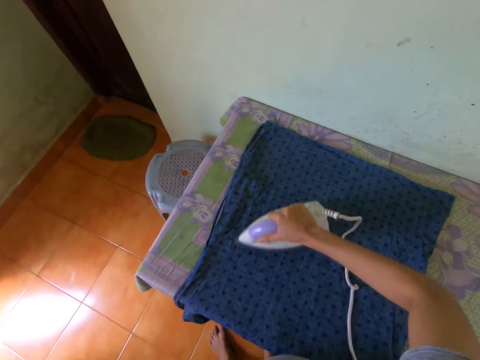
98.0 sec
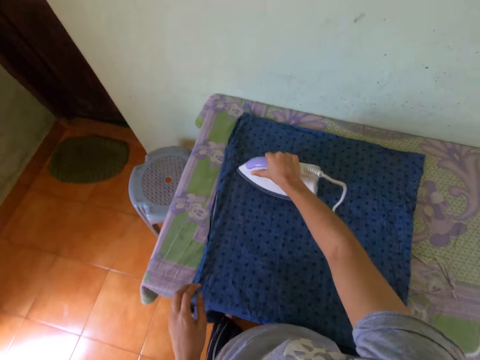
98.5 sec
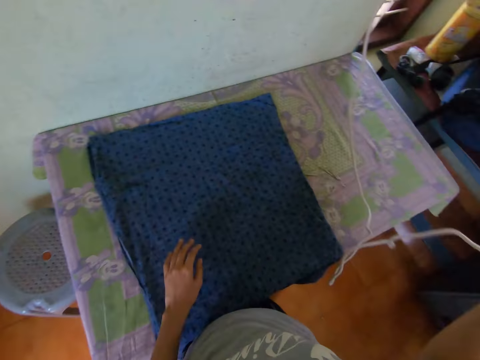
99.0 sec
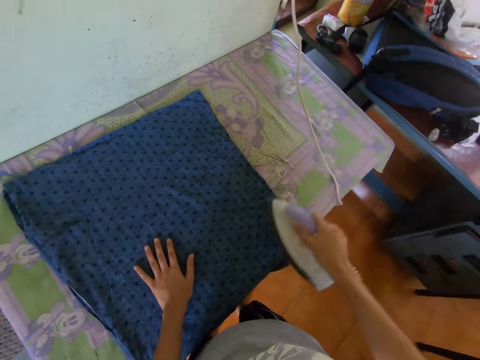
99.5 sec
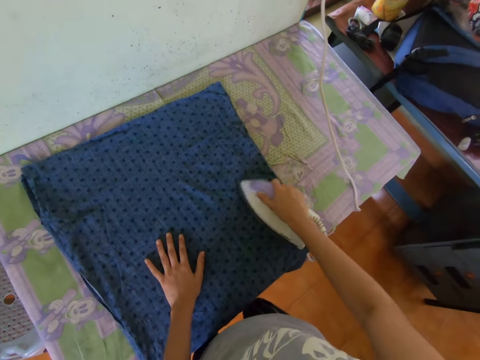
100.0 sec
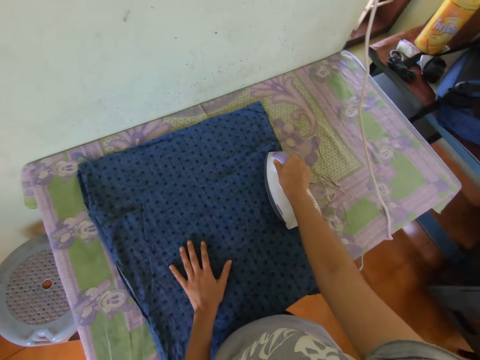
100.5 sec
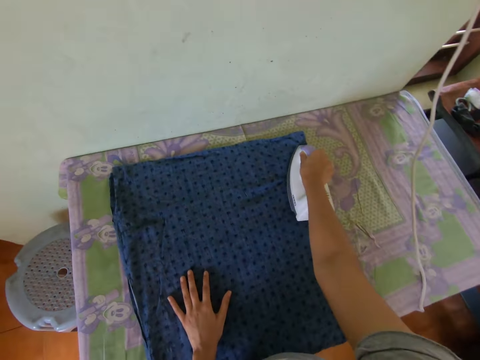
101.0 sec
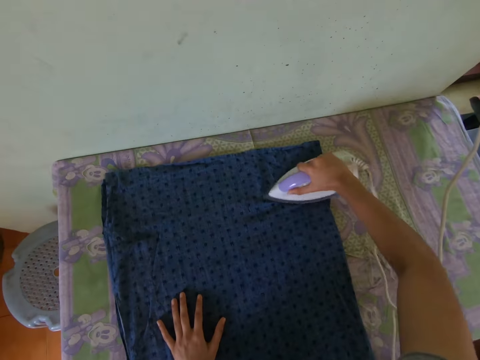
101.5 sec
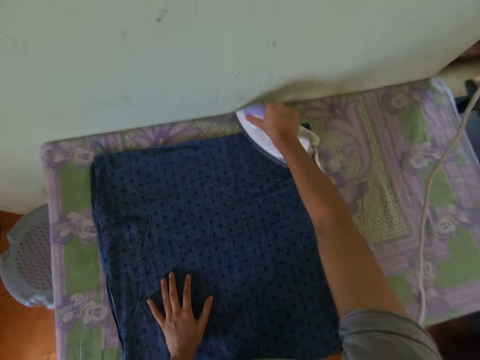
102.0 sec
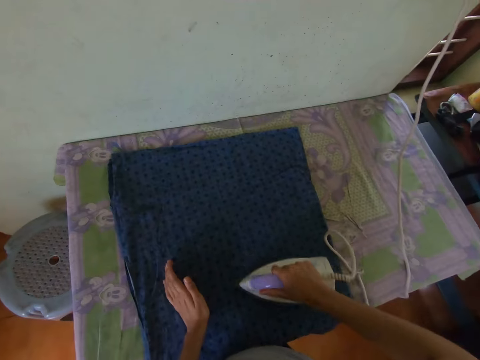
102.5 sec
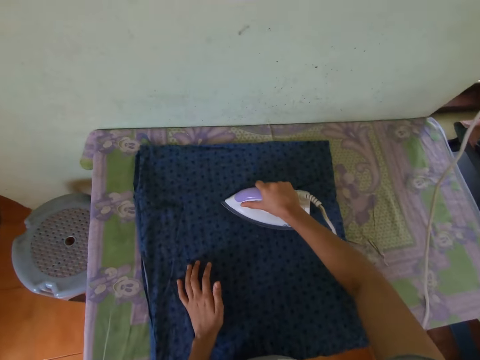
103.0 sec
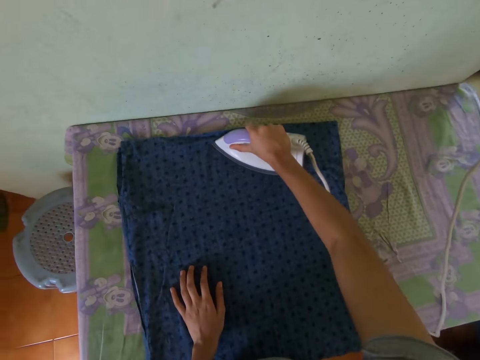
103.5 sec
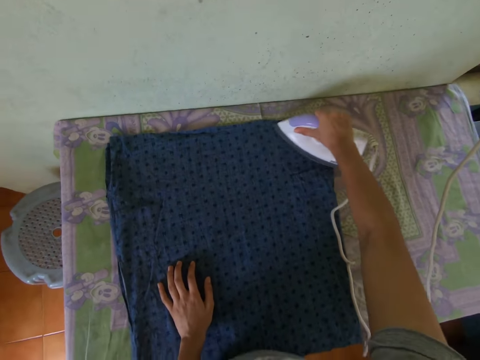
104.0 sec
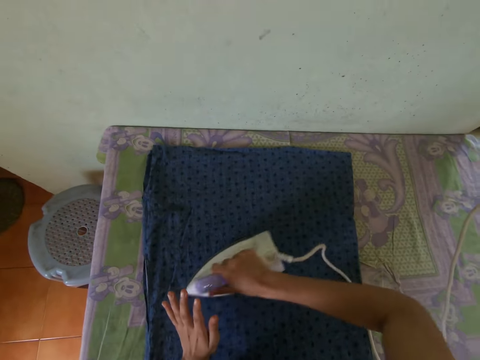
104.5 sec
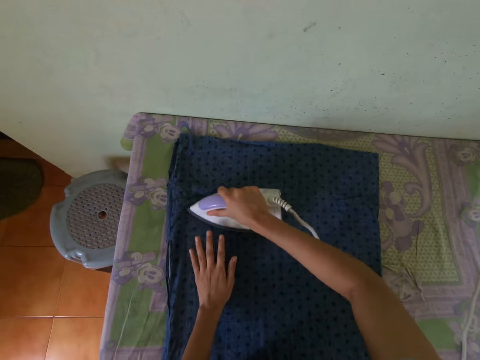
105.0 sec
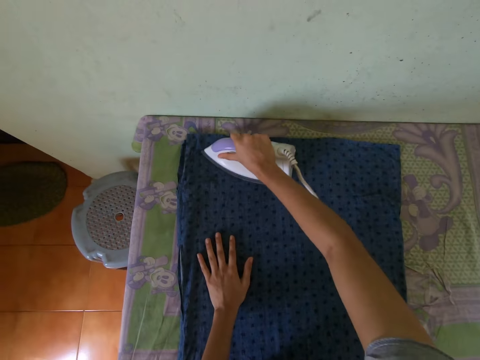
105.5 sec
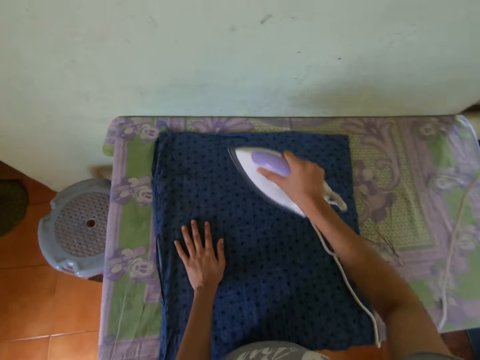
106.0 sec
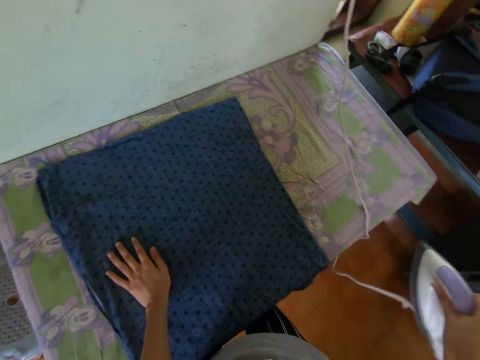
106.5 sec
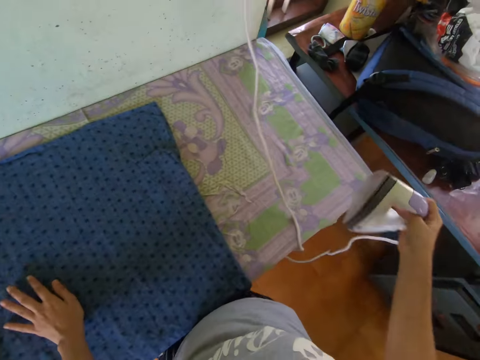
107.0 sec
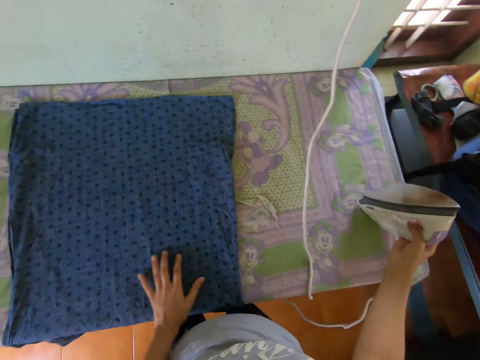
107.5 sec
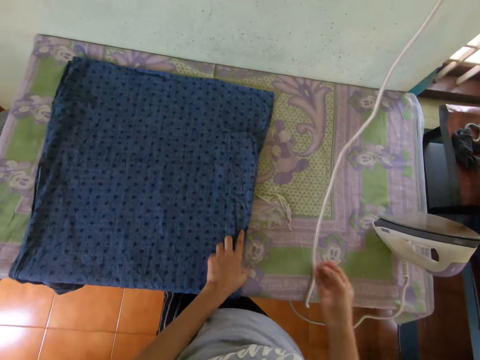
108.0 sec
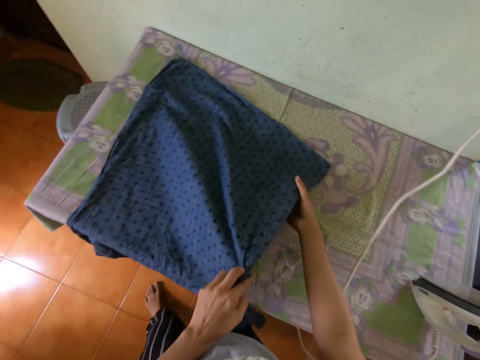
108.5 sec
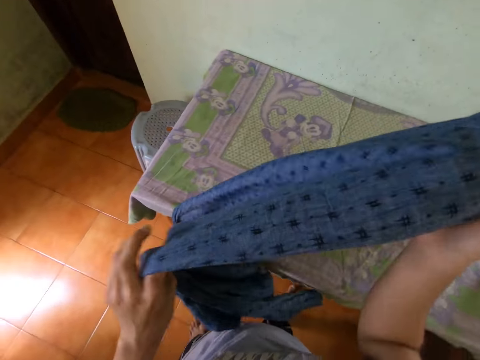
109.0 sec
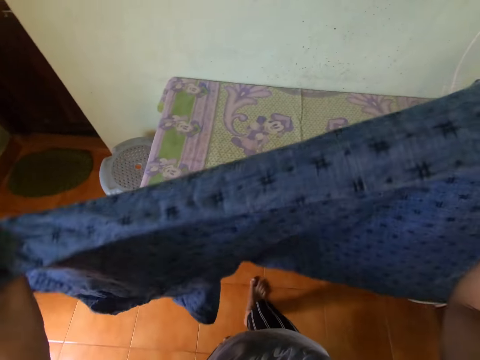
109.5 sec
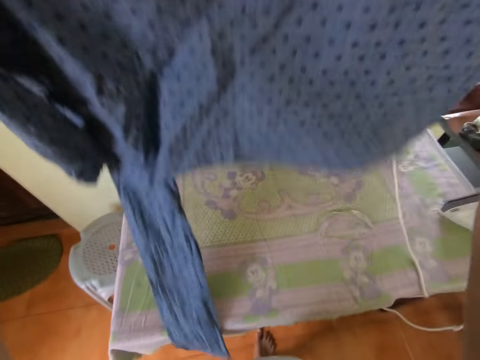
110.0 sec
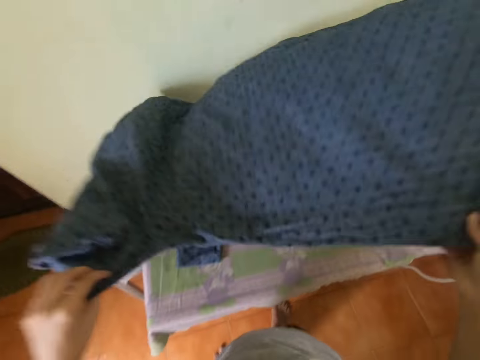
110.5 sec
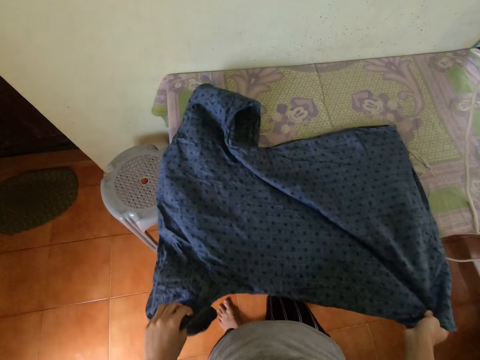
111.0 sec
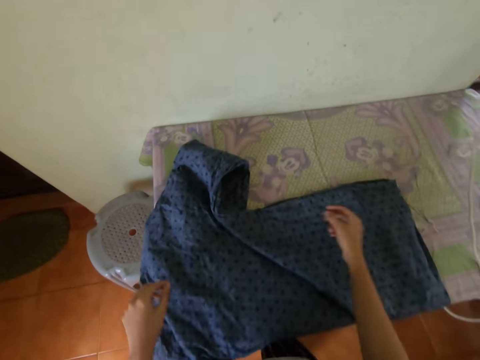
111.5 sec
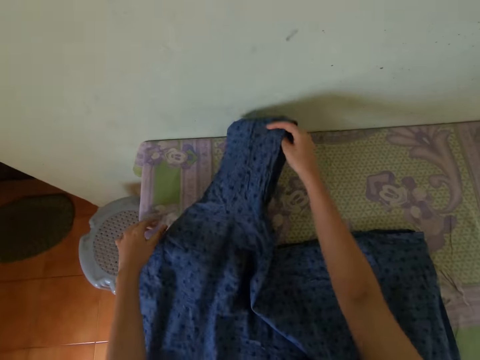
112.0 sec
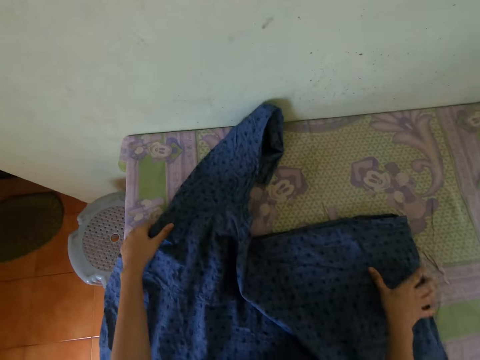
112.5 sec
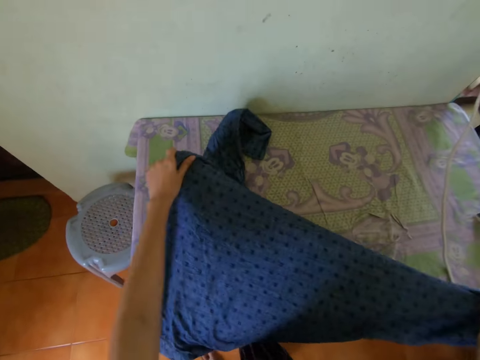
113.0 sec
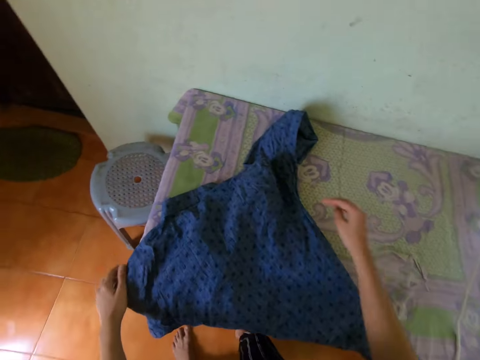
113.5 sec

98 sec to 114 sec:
The camera wearer places his left hand on the shirt on the table. He places his left hand on the shirt on the table again. He drops the iron on the table with his right hand. He aligns the shirt. He picks up the shirt from the table with both hands. He drops the shirt on the table with both hands. He adjusts the shirt on the table with both hands.

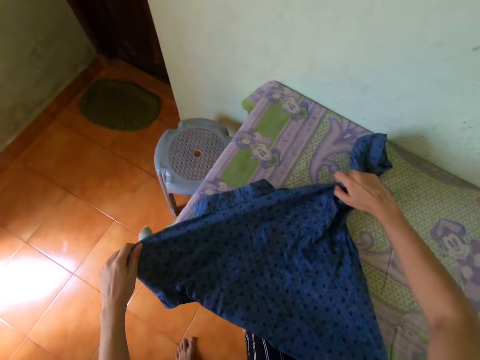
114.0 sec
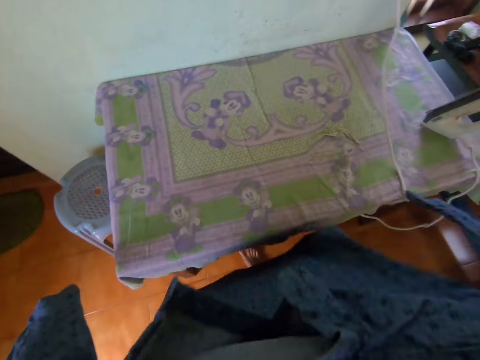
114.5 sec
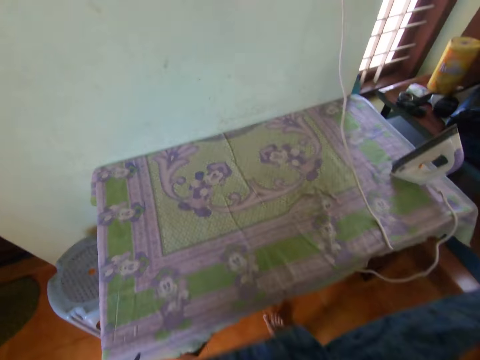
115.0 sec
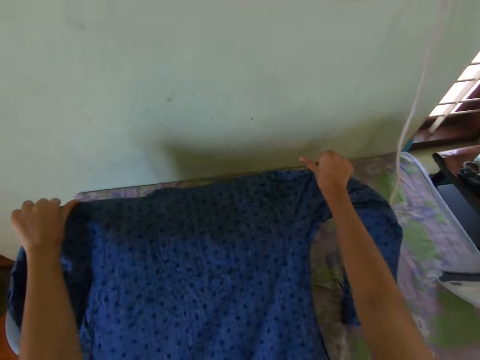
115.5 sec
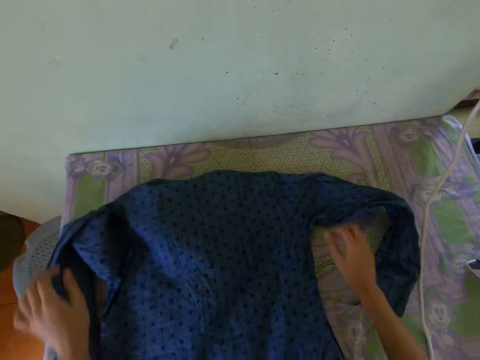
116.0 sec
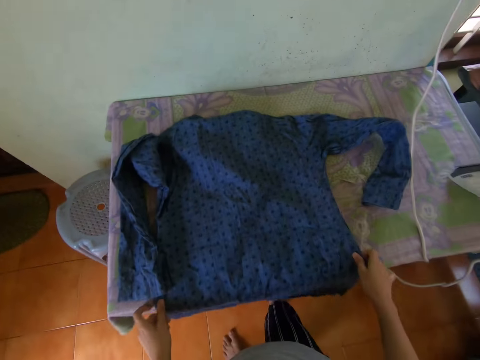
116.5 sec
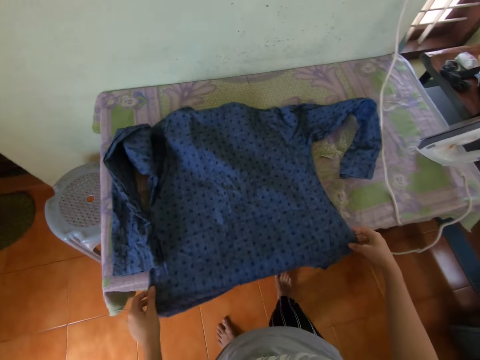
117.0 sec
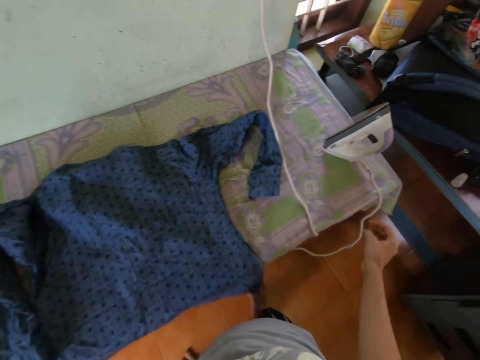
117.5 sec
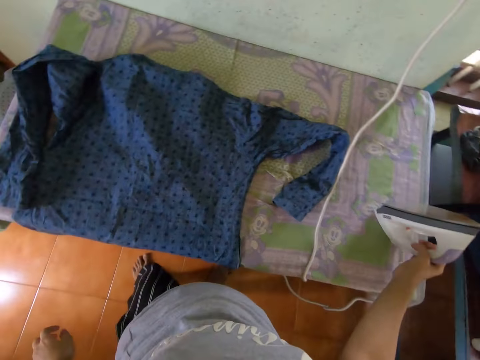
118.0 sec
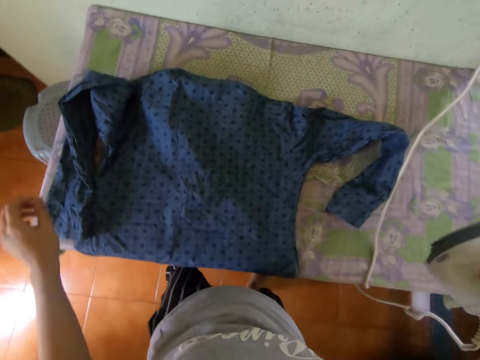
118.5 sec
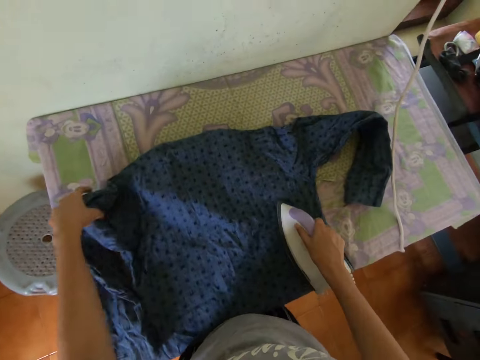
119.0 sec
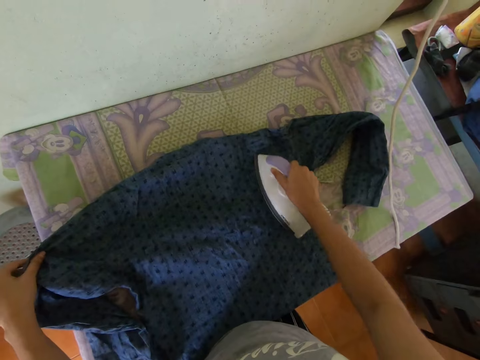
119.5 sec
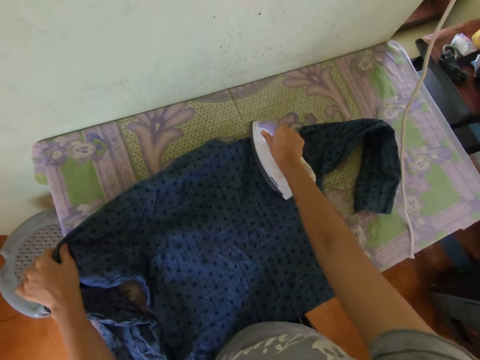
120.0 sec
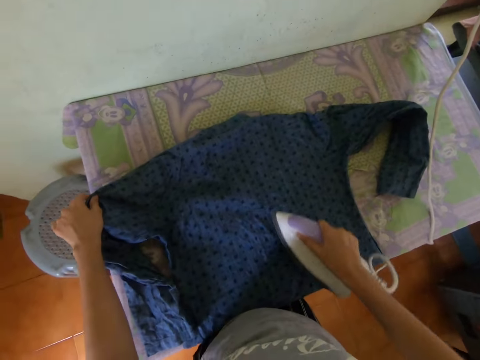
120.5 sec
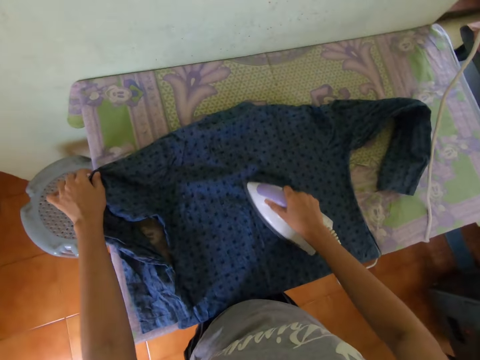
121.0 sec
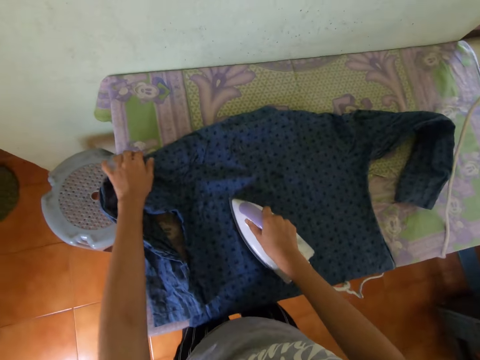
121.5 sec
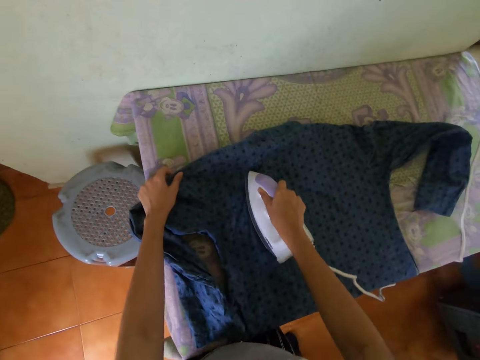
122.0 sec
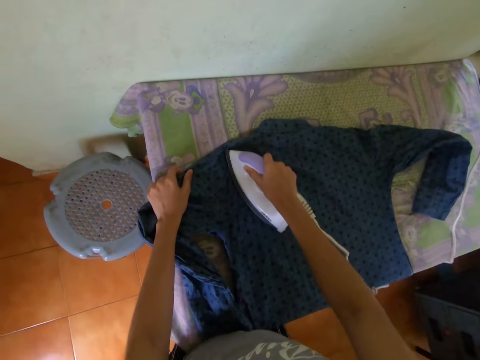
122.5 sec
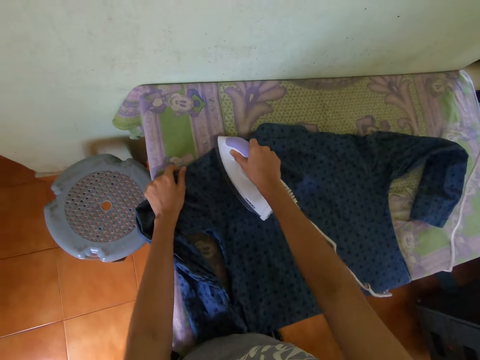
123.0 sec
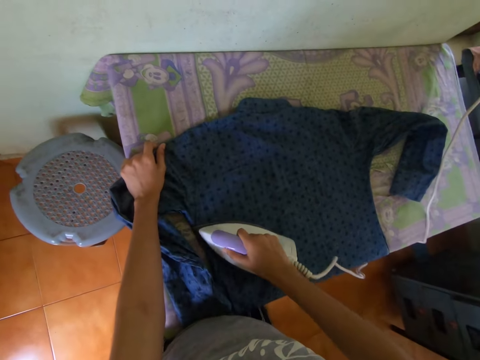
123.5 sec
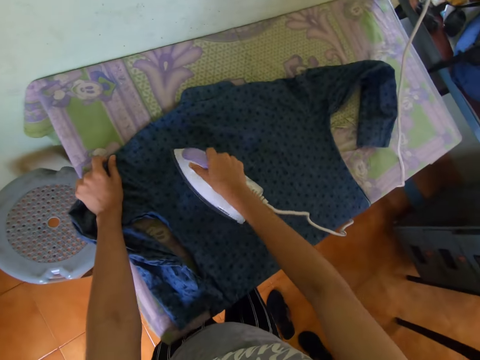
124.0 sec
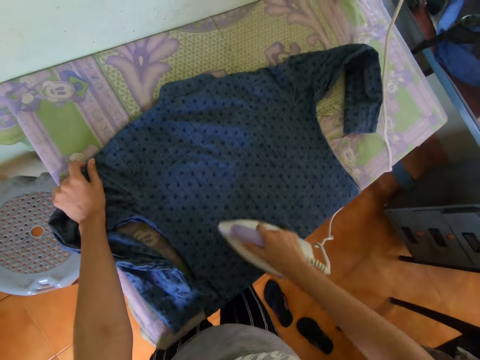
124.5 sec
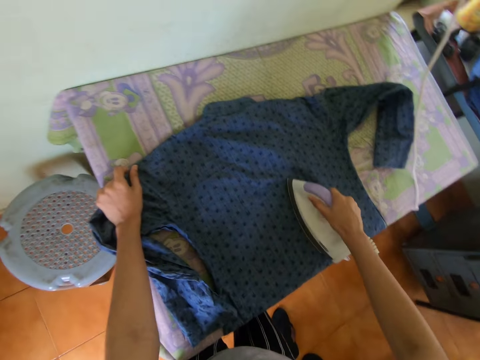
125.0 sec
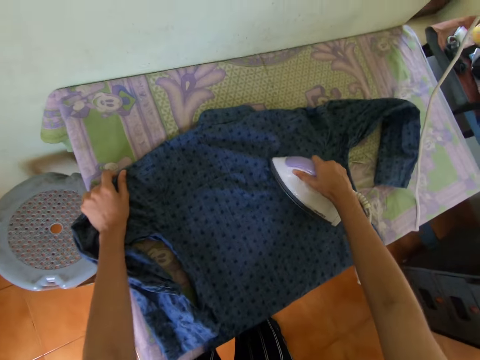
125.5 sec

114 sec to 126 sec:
The camera wearer picks up the shirt from the table with both hands. He drops the shirt on the table with both hands. He adjusts the shirt on the table with both hands. He picks up the iron from the table with his right hand. He irons the shirt on the table with the iron in his right hand. He adjusts the shirt on the table with his left hand.
